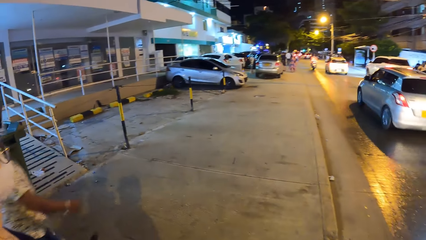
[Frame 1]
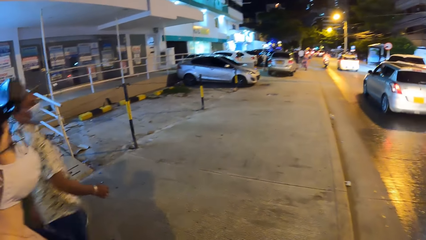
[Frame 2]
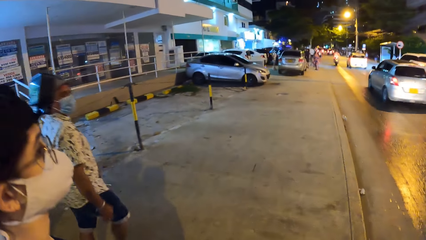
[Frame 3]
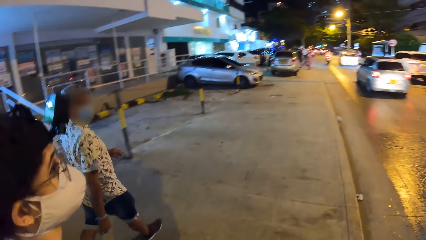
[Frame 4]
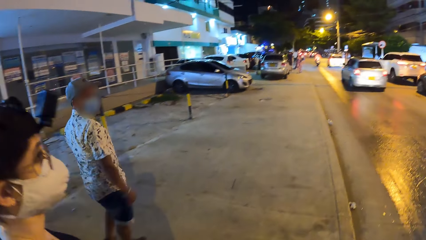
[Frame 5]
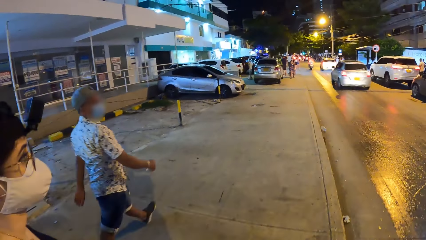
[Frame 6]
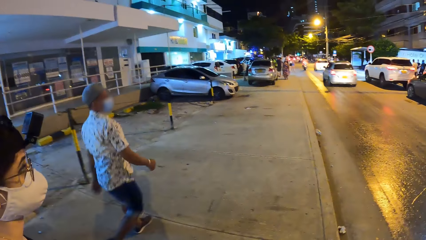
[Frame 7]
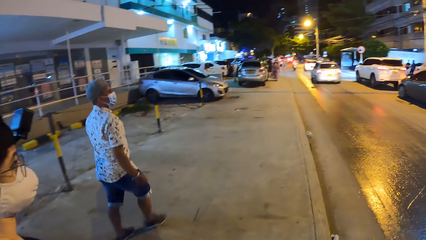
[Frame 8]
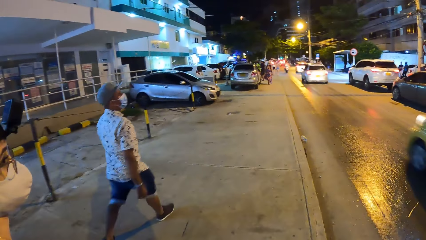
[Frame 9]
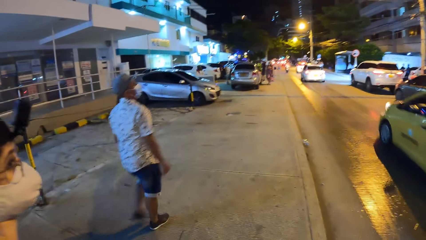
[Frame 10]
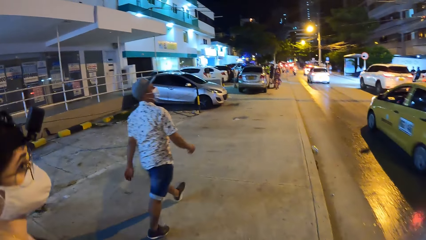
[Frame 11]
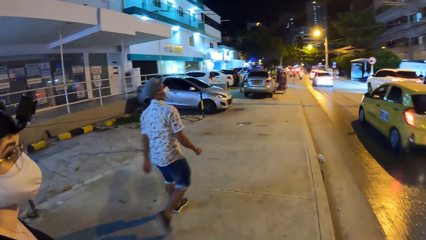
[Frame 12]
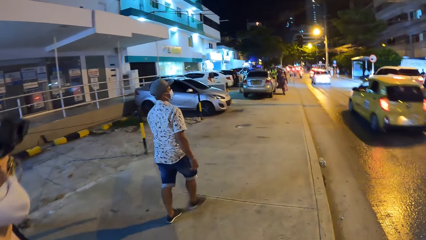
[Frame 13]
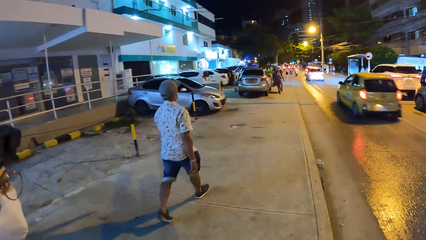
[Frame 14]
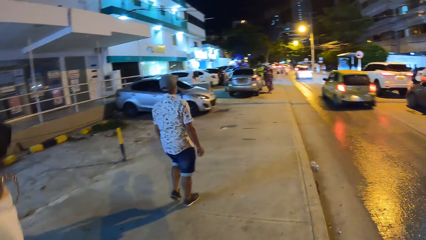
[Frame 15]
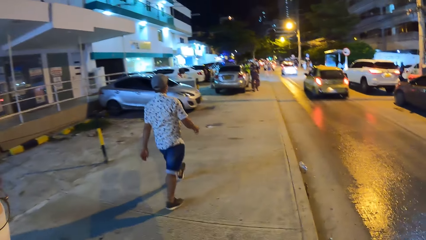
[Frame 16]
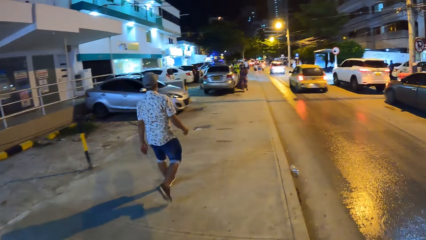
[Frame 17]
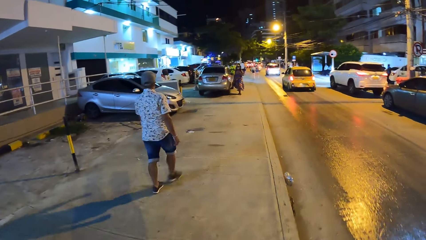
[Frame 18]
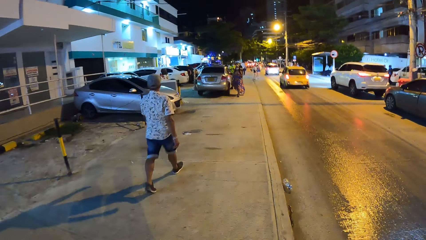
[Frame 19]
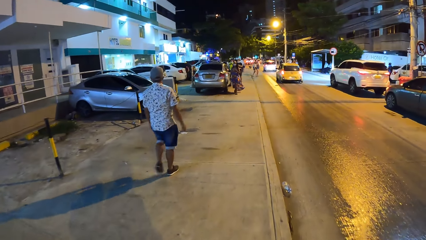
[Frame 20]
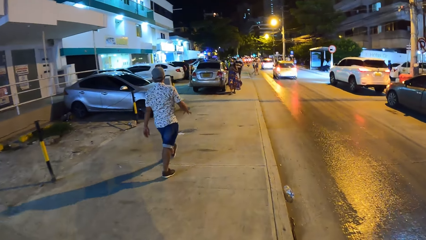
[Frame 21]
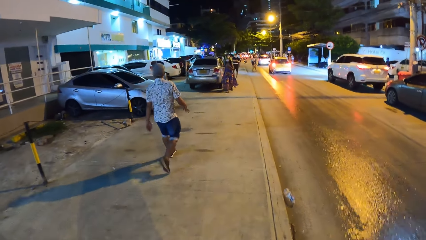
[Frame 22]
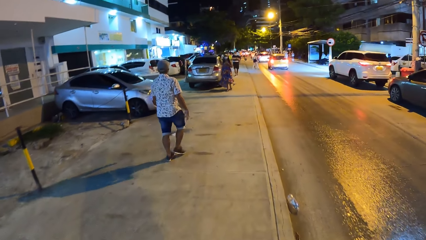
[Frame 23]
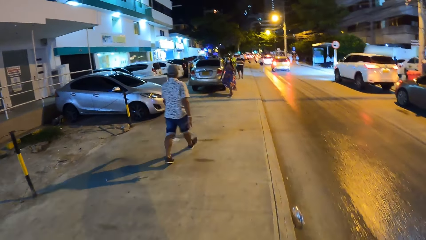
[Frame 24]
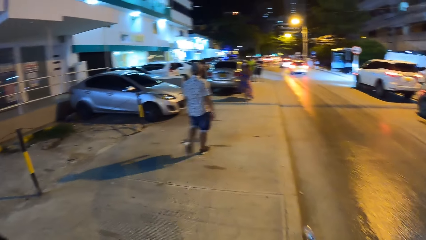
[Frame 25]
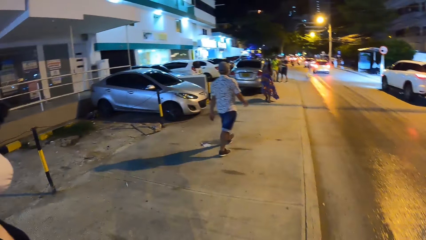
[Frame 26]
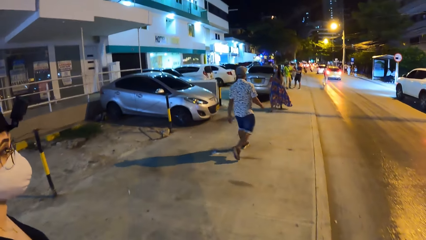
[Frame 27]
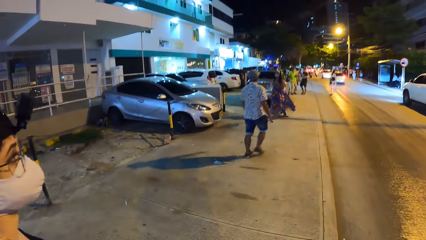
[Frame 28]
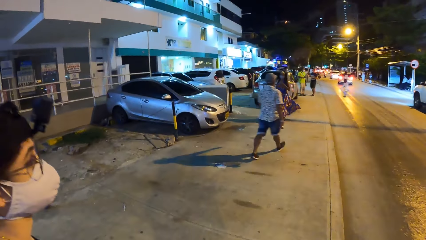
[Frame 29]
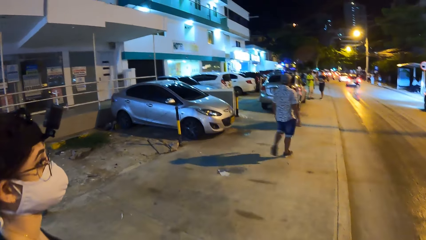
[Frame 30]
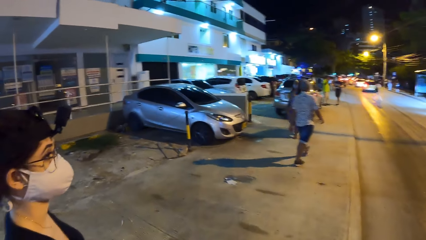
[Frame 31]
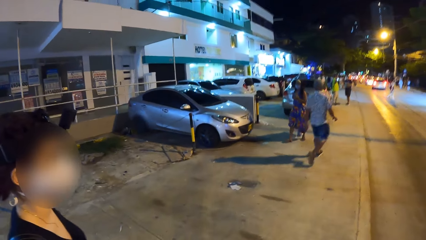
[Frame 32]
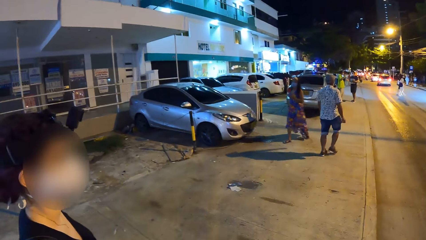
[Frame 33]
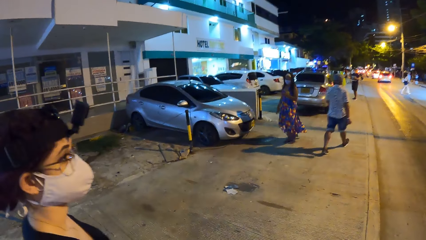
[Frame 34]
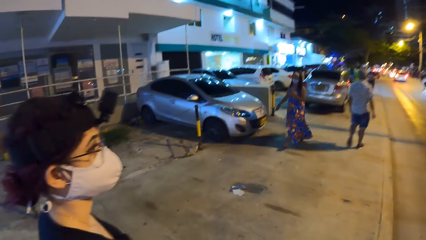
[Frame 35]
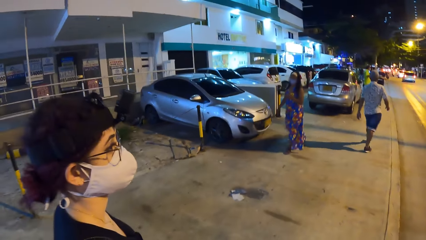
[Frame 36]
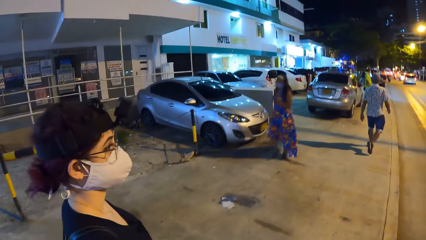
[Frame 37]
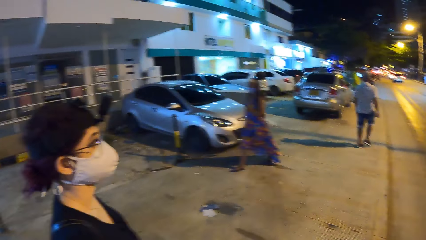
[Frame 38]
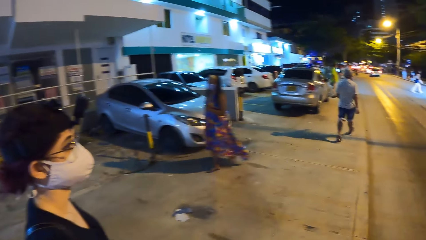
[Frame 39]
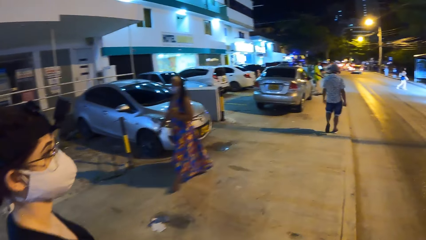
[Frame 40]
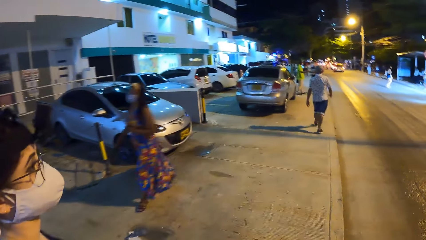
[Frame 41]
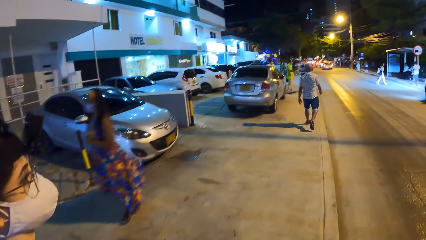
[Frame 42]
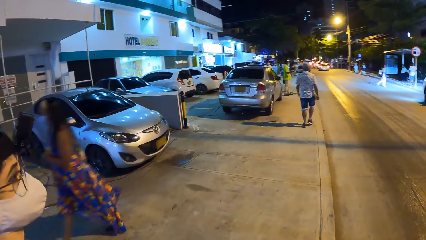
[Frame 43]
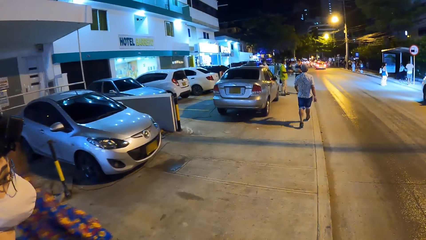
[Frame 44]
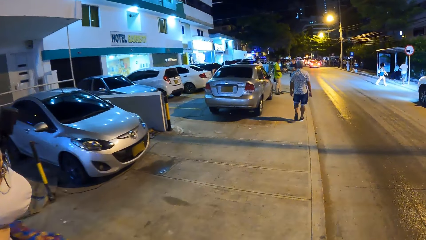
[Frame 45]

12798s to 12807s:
A person looks at another person and walks. The camera wearer walks.

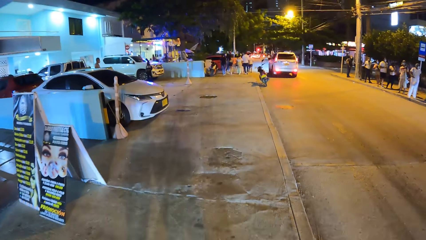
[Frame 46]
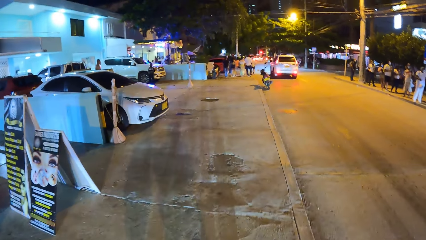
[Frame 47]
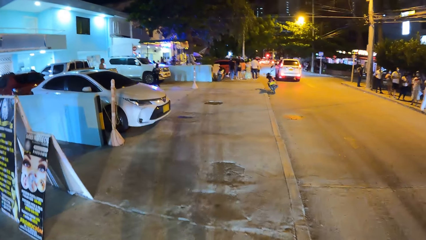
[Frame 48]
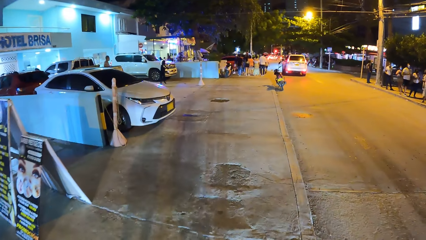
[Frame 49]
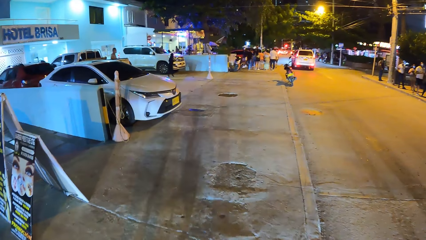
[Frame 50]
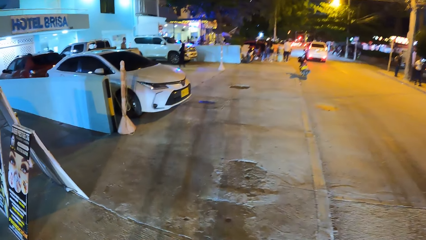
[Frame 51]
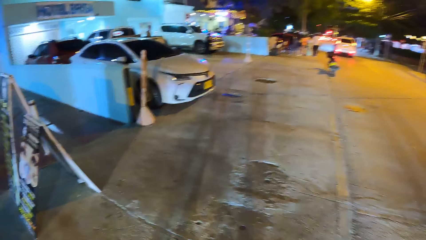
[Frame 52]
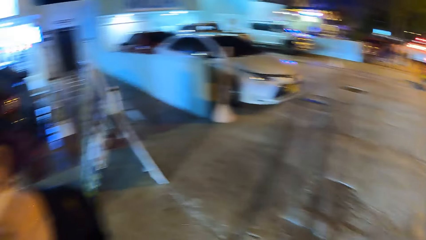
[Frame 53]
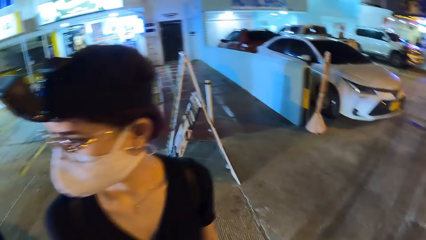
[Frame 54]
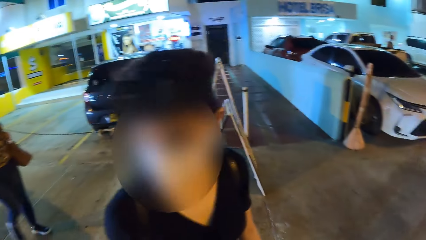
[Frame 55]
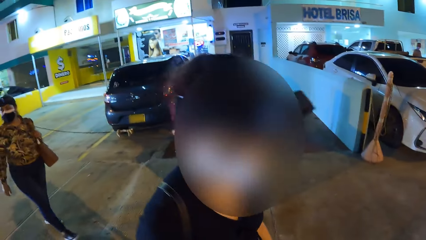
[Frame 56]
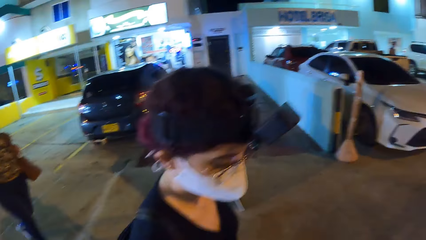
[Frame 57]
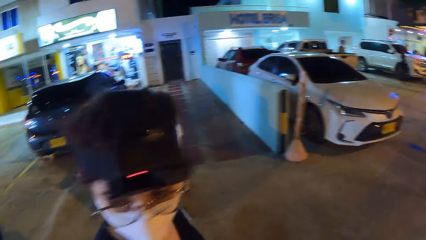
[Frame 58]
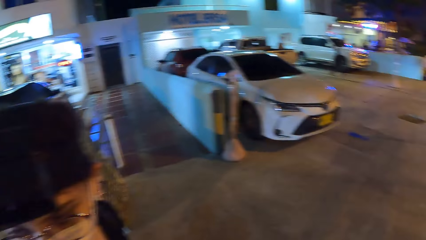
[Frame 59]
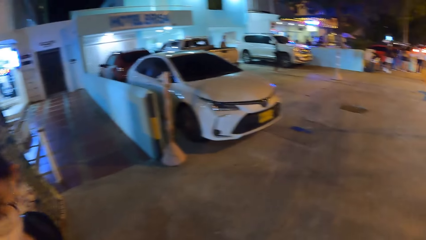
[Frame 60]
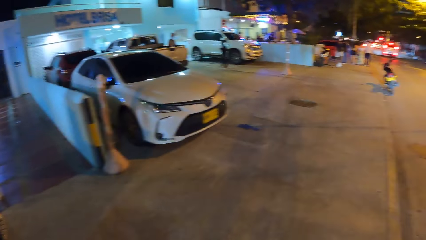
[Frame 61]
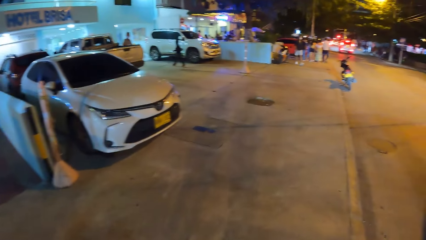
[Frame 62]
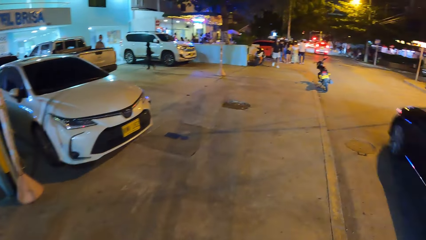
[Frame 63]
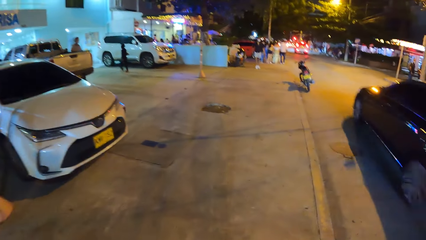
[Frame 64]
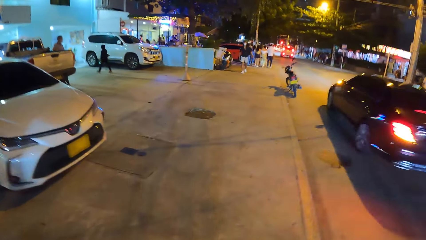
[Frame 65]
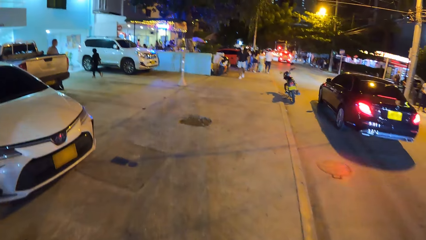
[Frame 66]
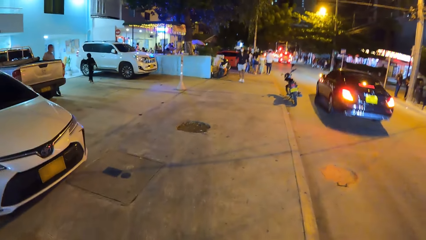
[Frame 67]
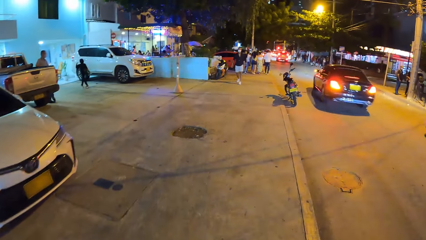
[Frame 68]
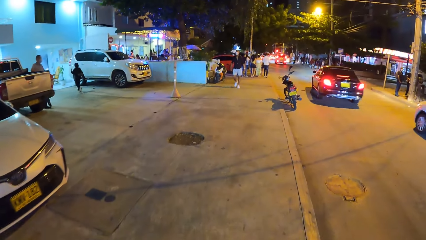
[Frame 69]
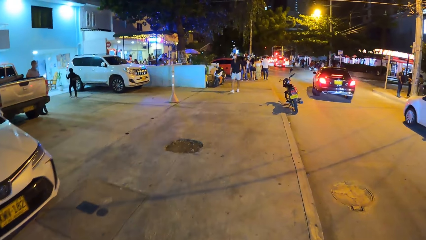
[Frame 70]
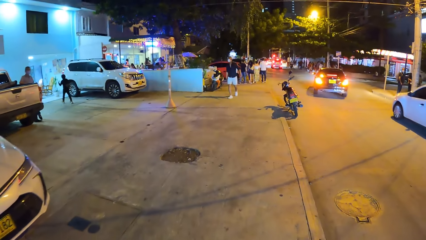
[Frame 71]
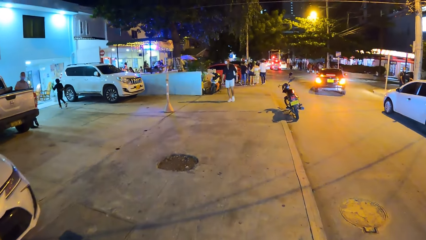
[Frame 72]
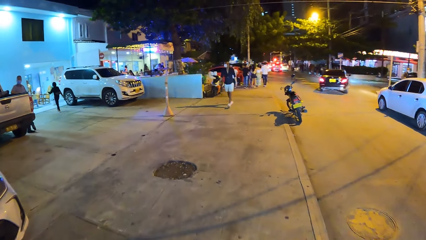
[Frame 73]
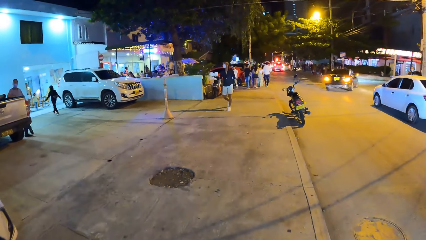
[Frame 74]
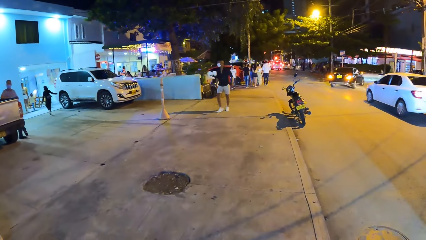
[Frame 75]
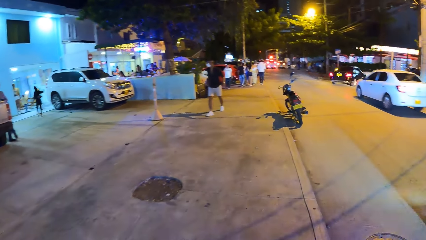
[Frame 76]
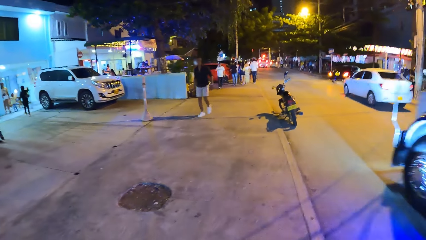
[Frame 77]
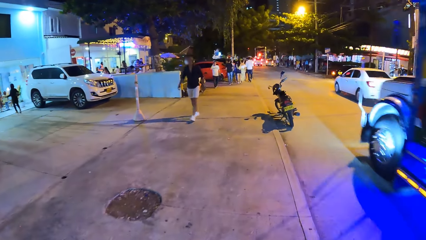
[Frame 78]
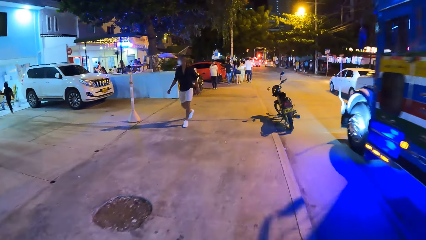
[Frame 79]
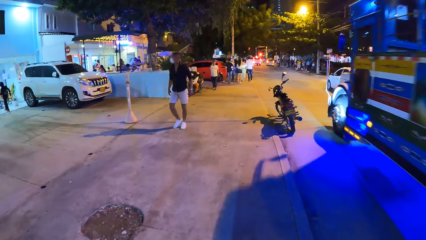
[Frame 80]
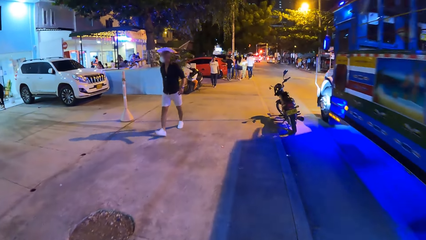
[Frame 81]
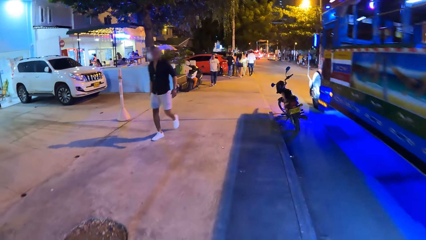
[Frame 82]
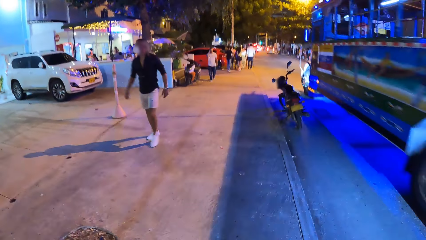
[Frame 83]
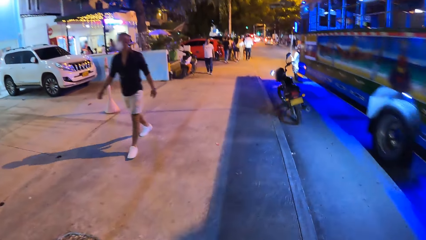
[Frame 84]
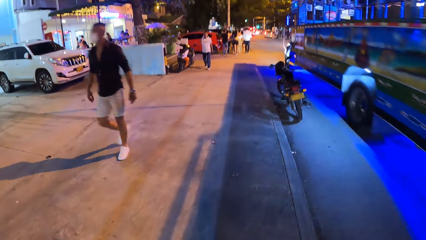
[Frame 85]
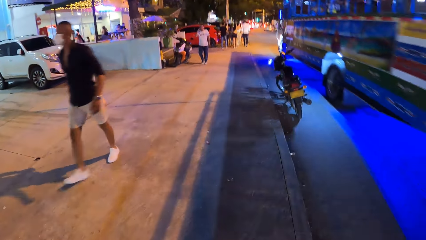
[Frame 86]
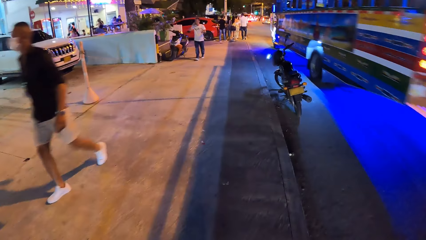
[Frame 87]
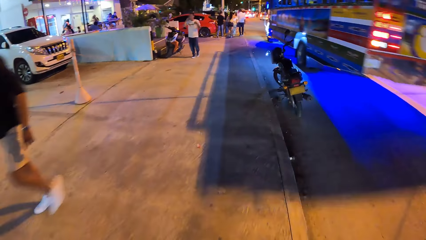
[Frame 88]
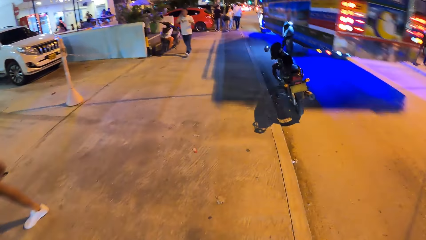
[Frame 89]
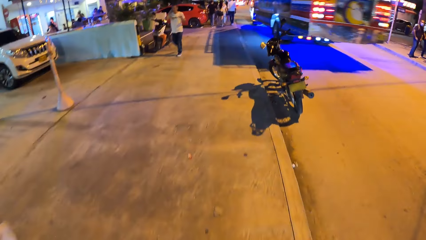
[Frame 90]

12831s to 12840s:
The camera wearer looks around. A person looks at the camera wearer. Another person walks. The camera wearer walks. The first person walks. The camera wearer walks.
